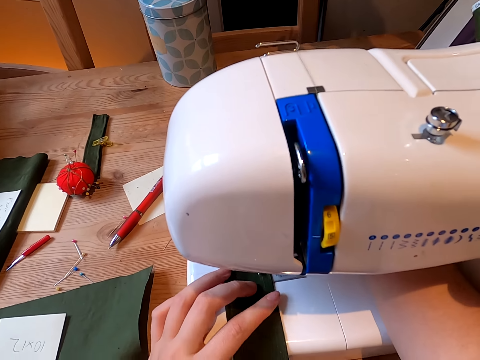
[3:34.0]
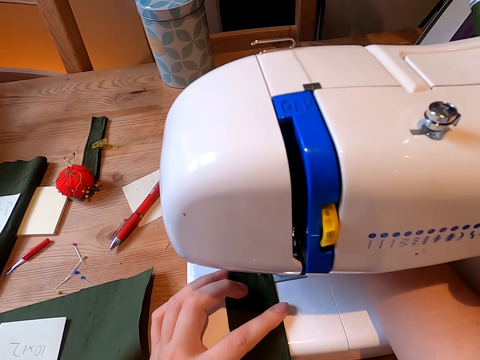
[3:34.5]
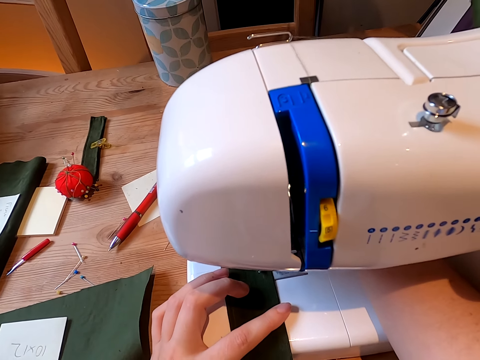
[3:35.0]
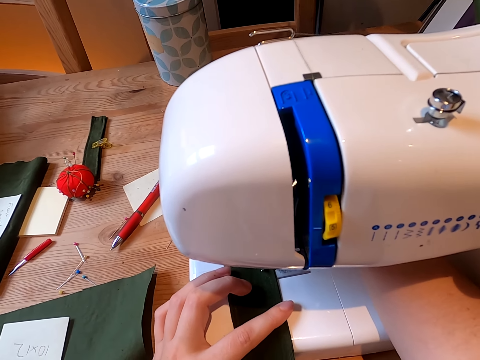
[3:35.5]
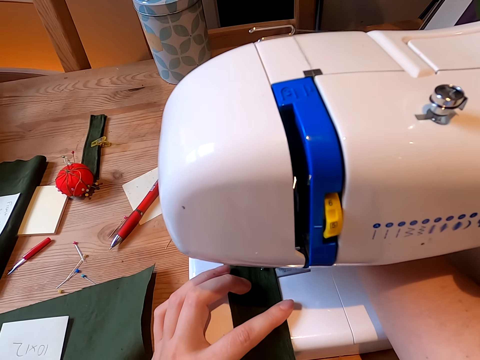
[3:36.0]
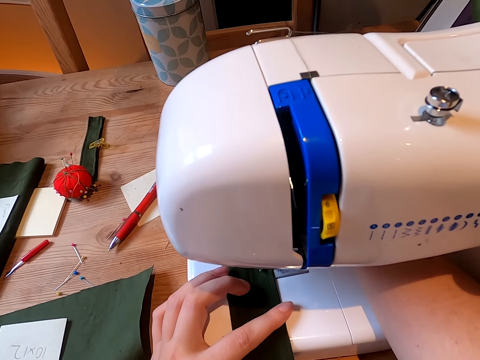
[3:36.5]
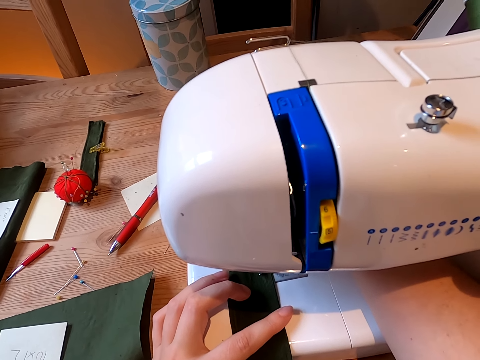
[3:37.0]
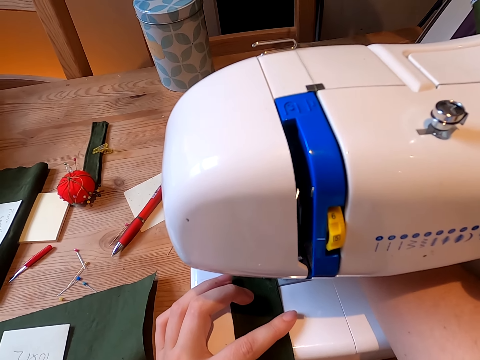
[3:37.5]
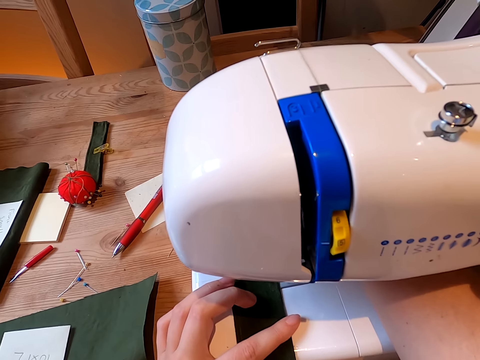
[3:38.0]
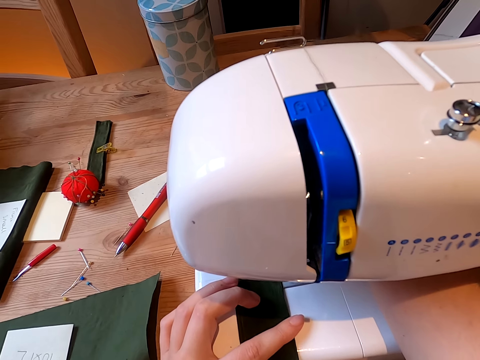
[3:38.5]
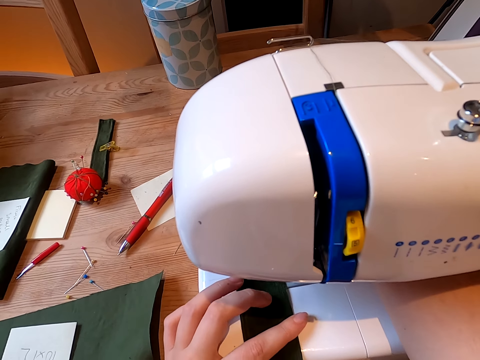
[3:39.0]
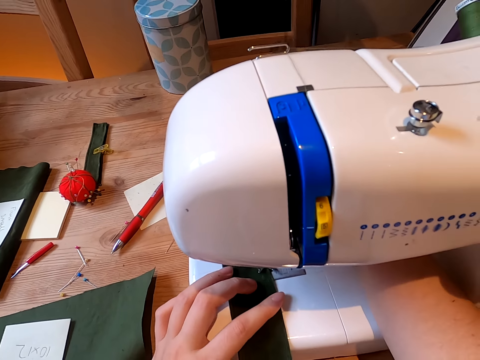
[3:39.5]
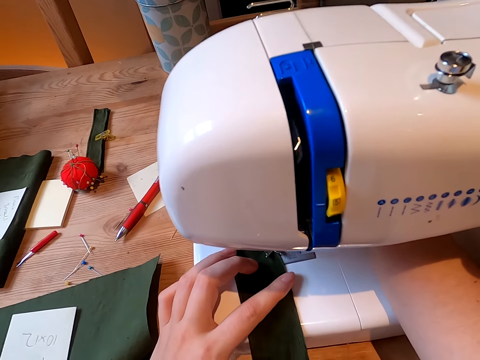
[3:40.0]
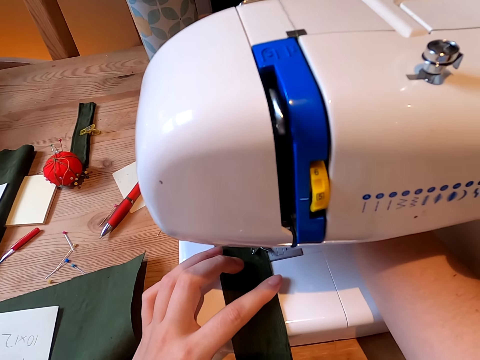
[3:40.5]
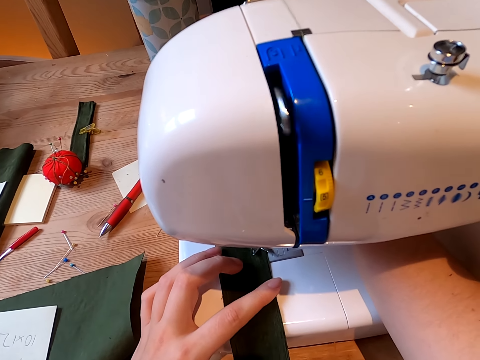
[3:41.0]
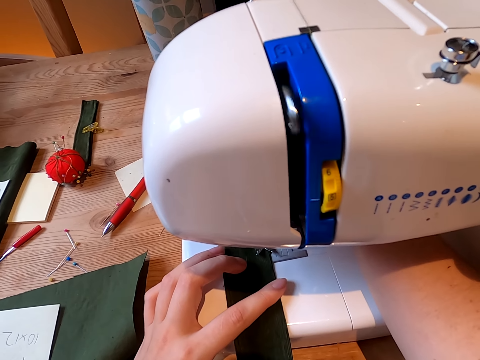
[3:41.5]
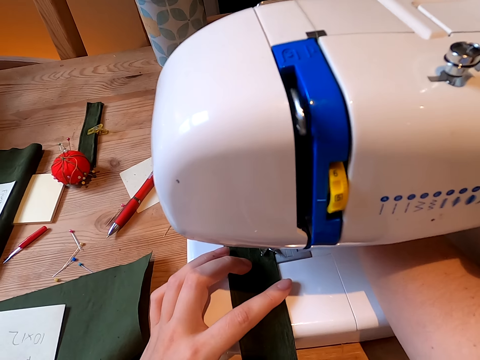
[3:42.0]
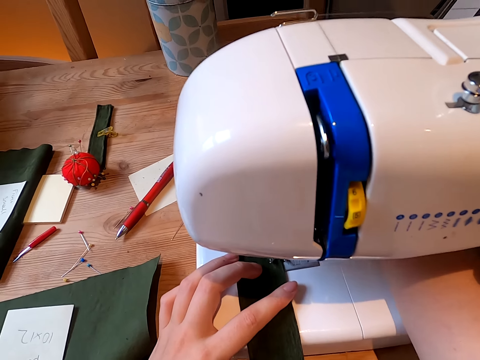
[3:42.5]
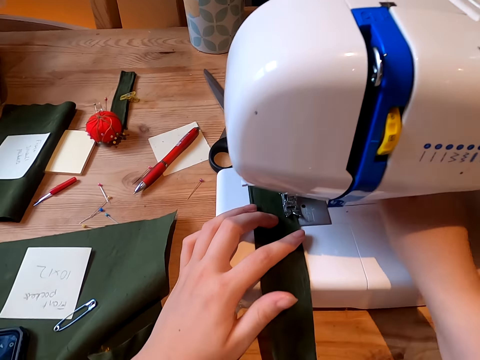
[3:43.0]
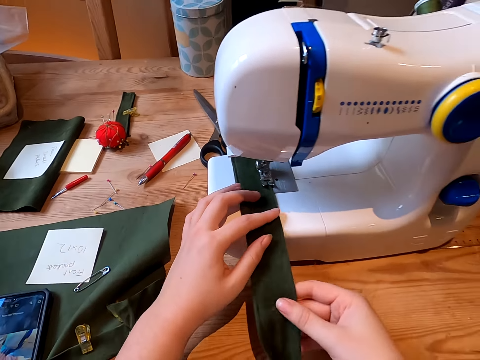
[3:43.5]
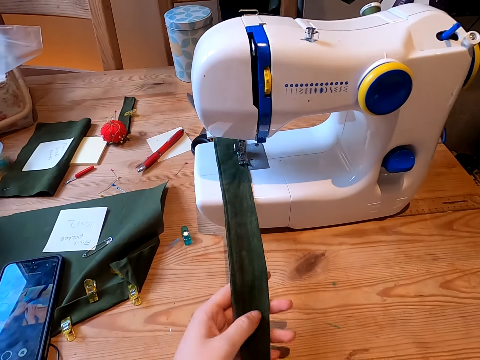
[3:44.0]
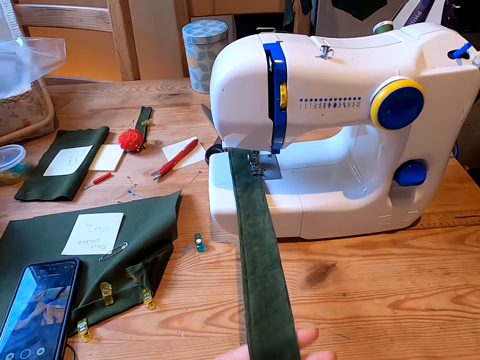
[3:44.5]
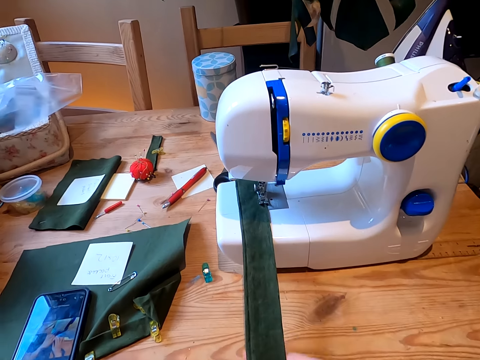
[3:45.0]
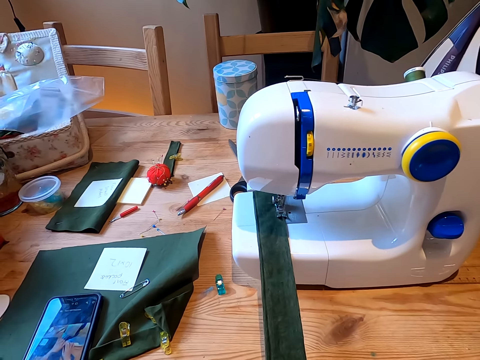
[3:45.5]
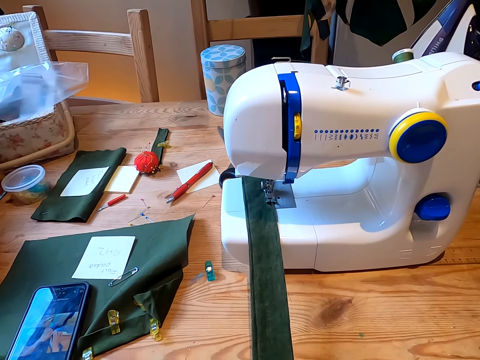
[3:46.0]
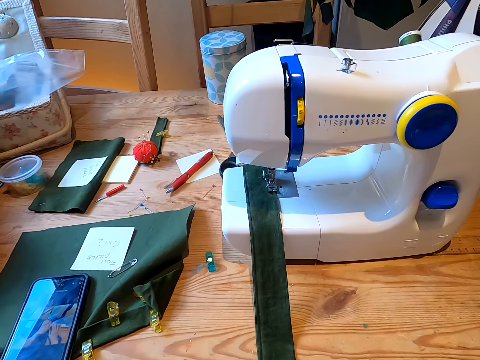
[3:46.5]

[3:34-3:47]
The camera wearer stops the sewing machine. They look on the cloth. They touch the cloth.

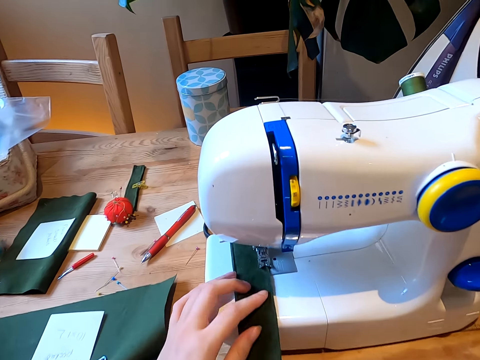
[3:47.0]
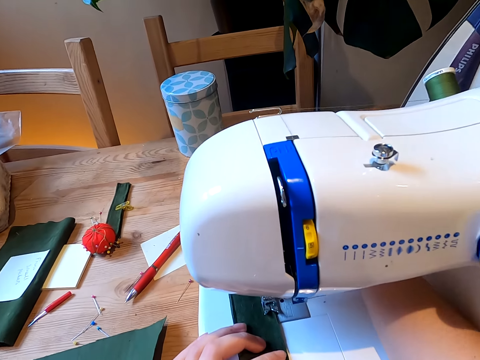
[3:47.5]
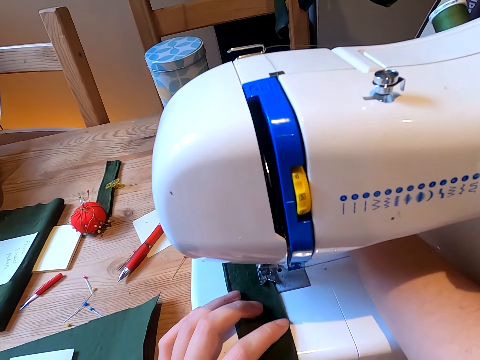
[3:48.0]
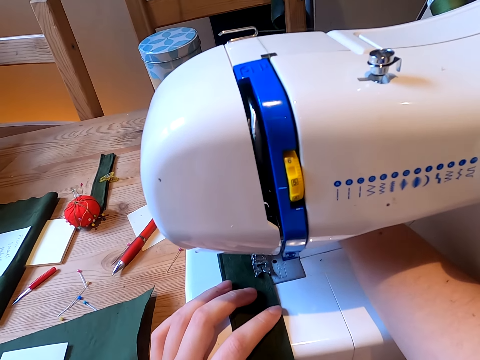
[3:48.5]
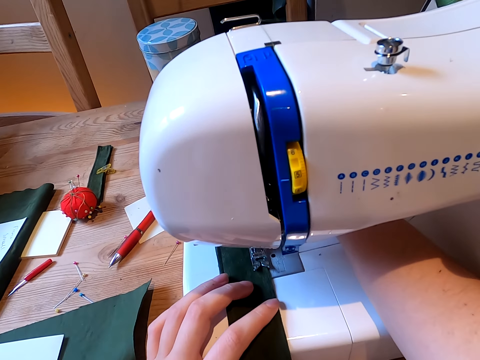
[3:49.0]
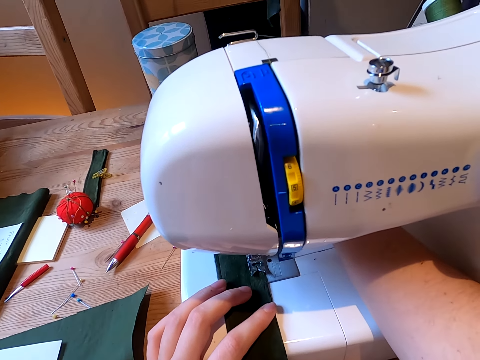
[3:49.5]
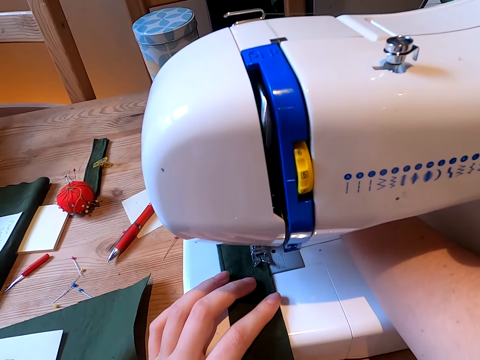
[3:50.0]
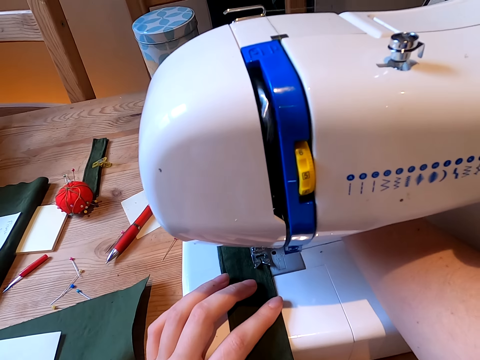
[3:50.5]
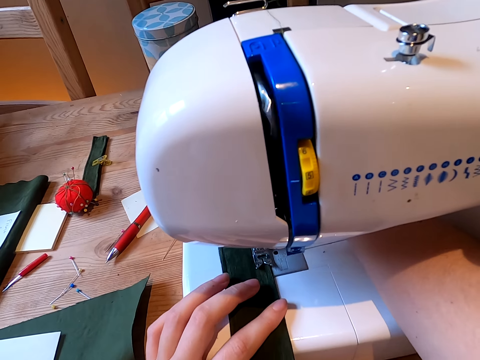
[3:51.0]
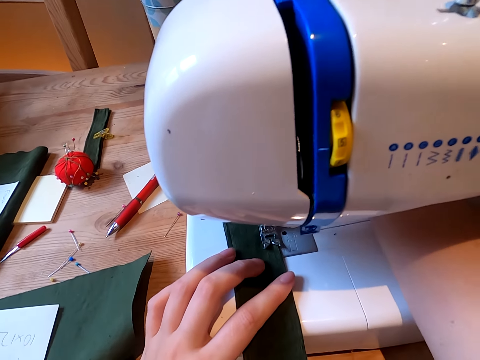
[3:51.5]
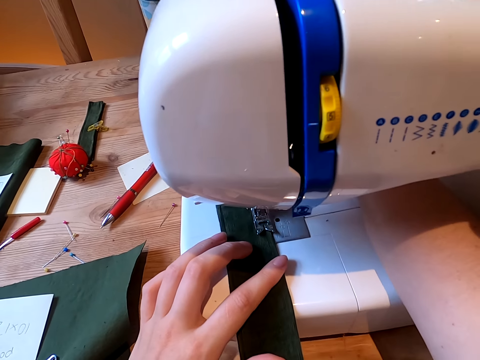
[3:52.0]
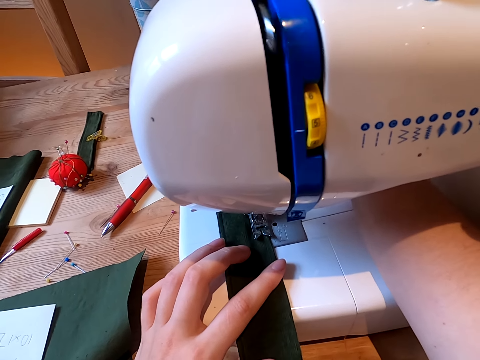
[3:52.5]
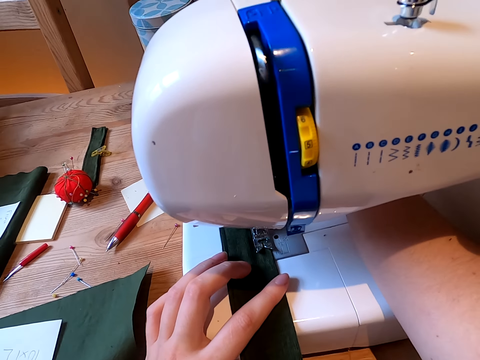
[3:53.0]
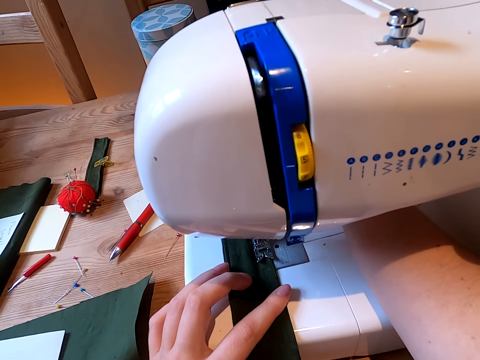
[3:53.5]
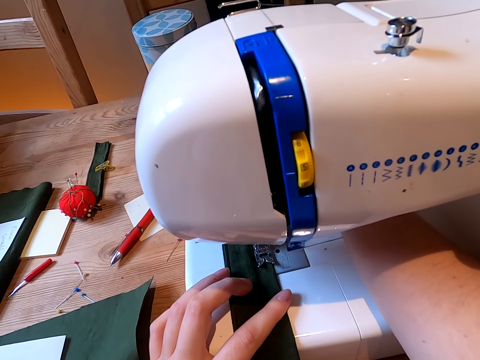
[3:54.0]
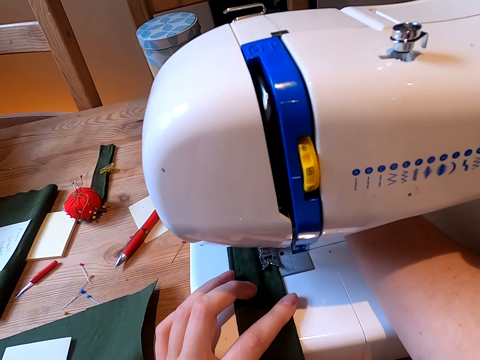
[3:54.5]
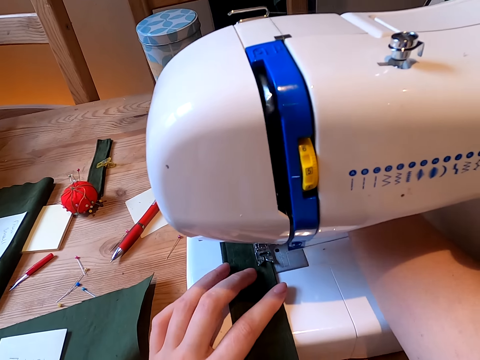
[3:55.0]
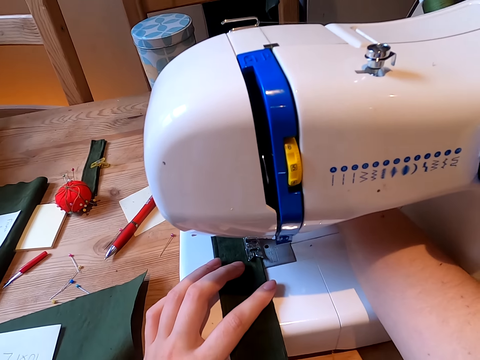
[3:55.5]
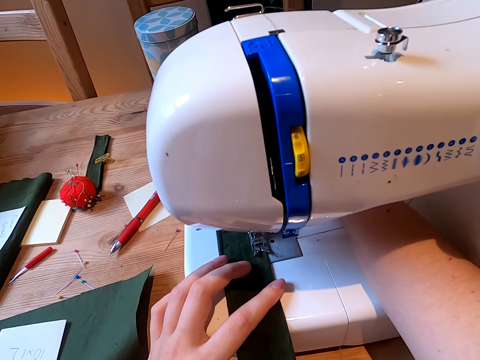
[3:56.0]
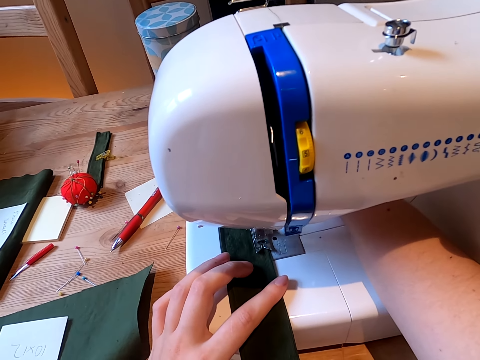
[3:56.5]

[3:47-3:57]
The camera wearer starts the sewing machine. They sew the cloth.

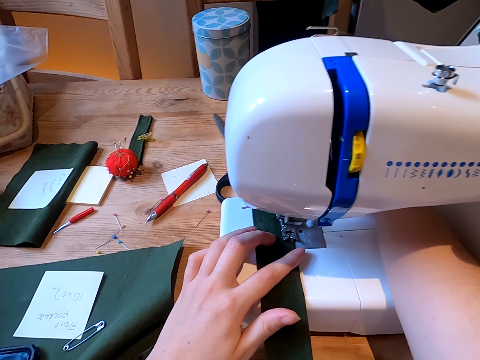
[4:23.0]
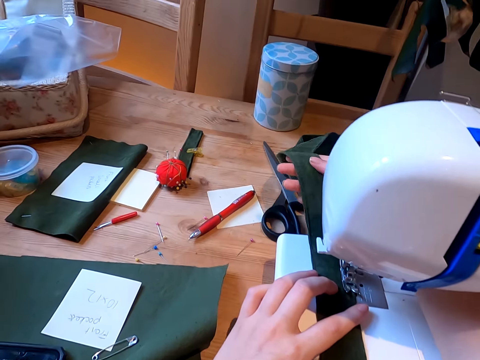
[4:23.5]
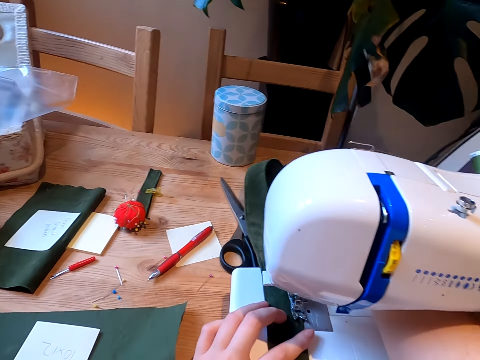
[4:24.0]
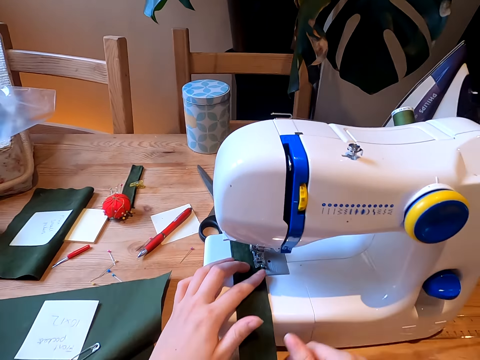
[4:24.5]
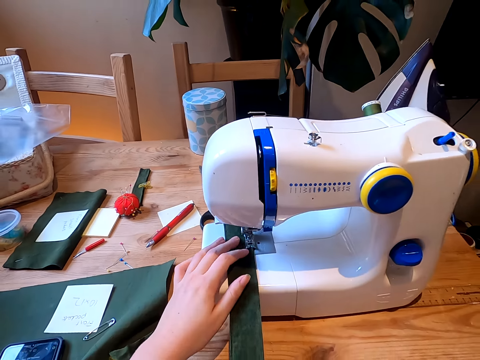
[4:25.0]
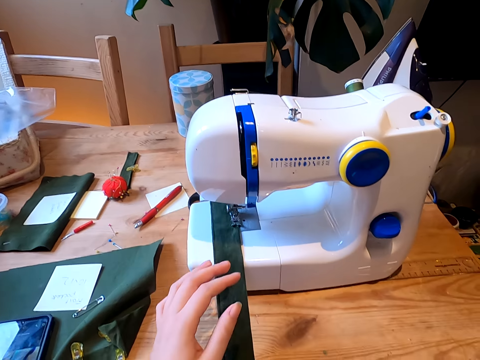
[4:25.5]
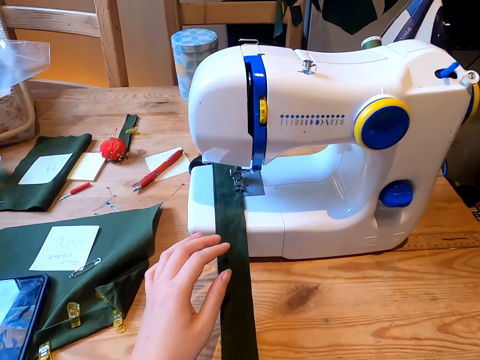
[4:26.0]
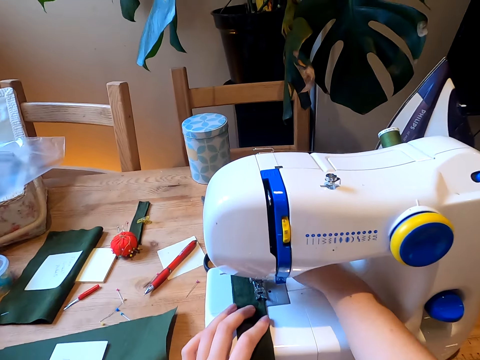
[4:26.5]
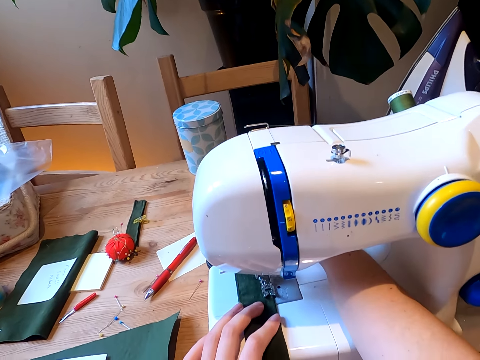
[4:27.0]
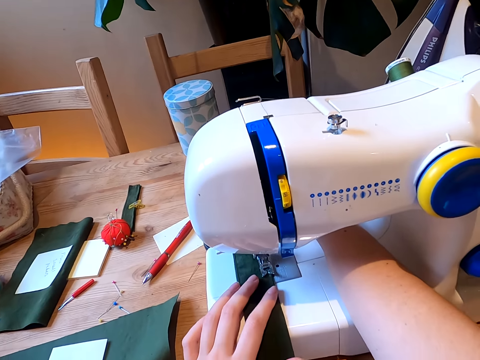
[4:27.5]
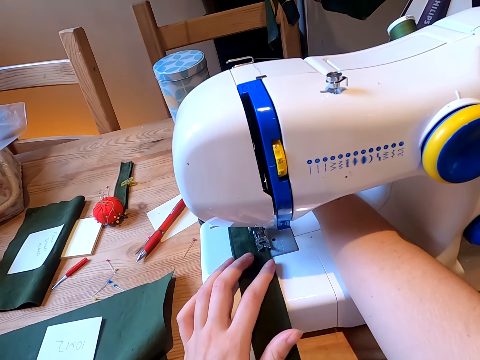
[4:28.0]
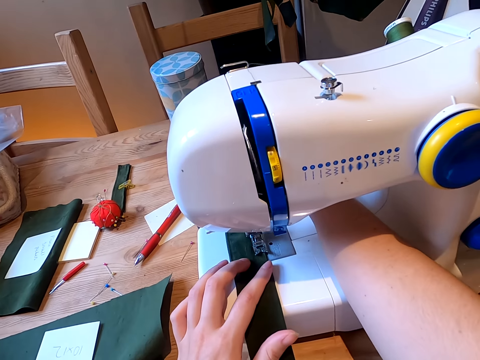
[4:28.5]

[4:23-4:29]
The camera wearer stops the sewing machine. They look on the cloth. They touch the cloth. They start the sewing machine.
